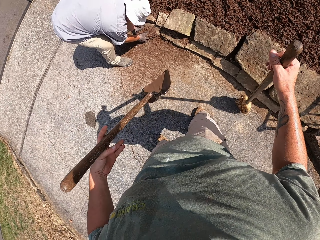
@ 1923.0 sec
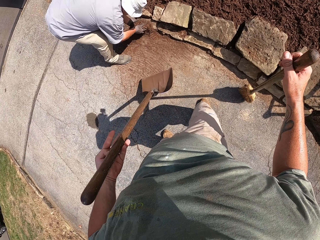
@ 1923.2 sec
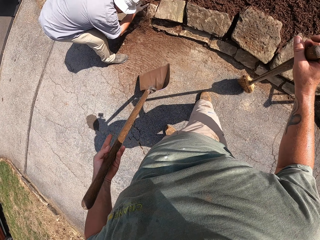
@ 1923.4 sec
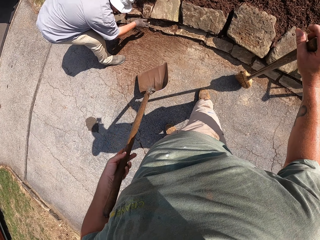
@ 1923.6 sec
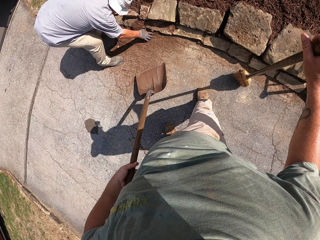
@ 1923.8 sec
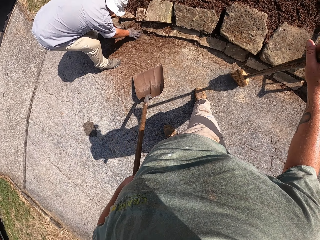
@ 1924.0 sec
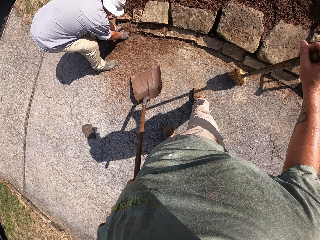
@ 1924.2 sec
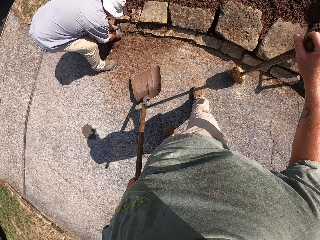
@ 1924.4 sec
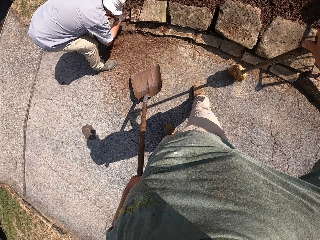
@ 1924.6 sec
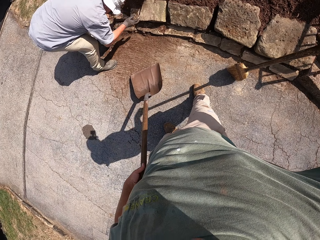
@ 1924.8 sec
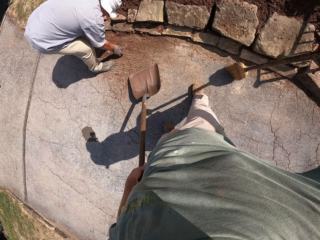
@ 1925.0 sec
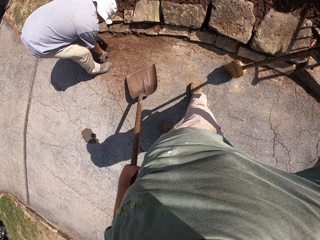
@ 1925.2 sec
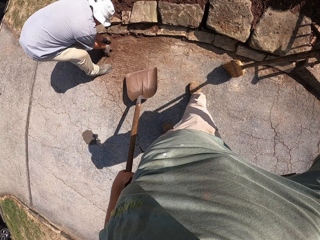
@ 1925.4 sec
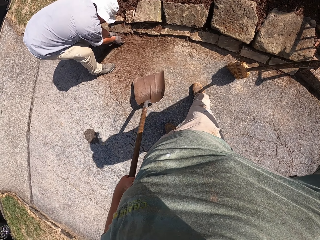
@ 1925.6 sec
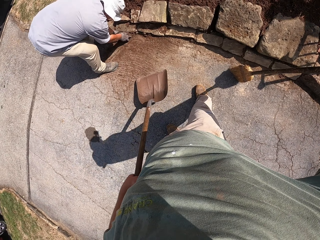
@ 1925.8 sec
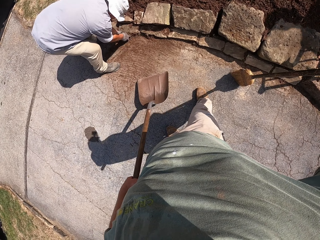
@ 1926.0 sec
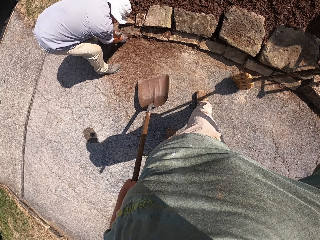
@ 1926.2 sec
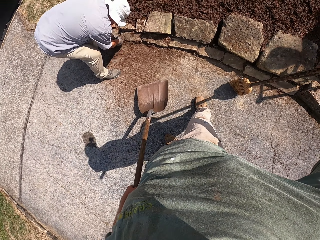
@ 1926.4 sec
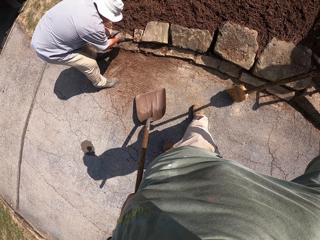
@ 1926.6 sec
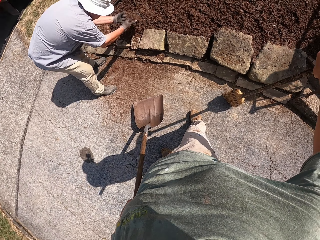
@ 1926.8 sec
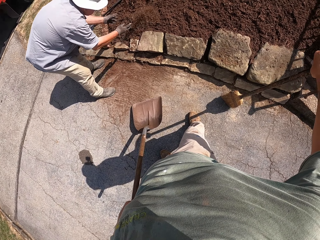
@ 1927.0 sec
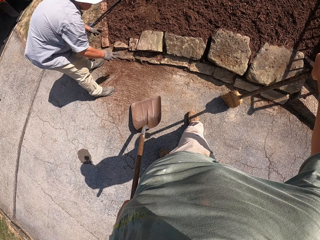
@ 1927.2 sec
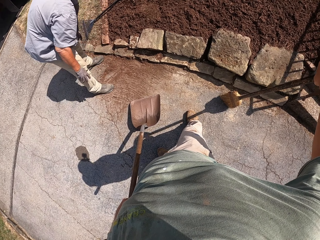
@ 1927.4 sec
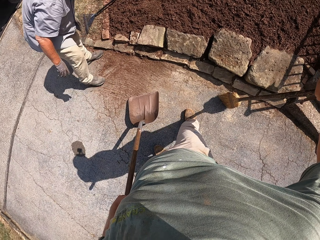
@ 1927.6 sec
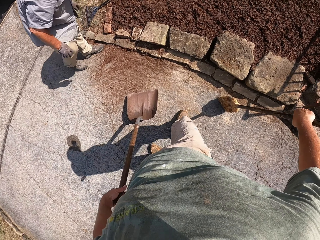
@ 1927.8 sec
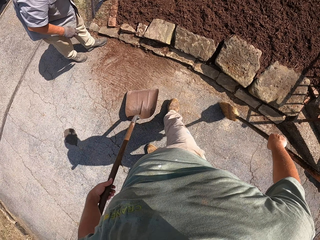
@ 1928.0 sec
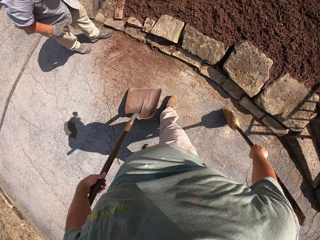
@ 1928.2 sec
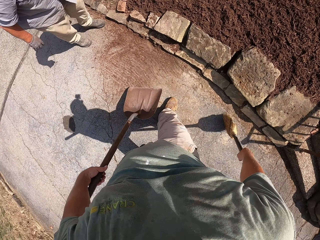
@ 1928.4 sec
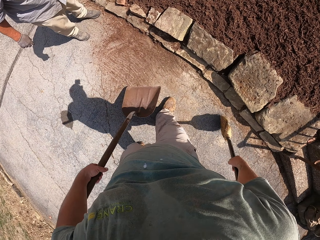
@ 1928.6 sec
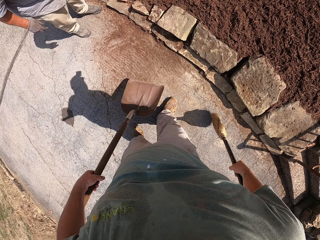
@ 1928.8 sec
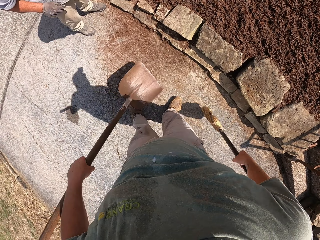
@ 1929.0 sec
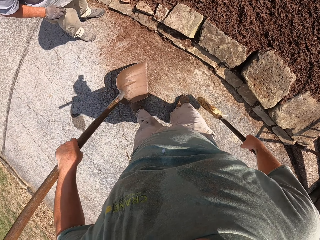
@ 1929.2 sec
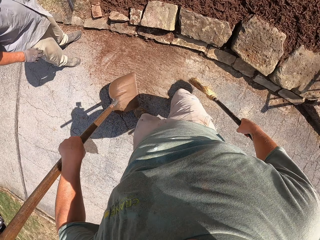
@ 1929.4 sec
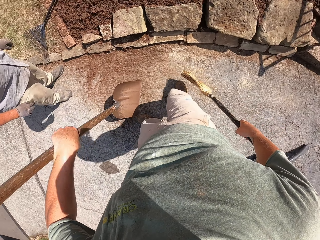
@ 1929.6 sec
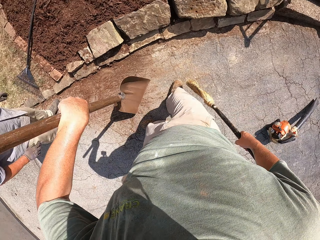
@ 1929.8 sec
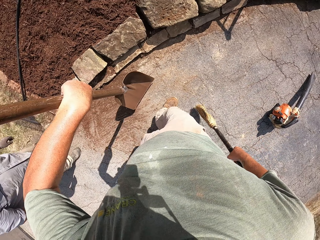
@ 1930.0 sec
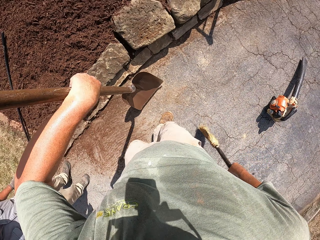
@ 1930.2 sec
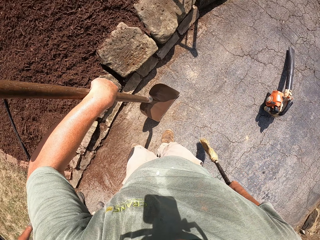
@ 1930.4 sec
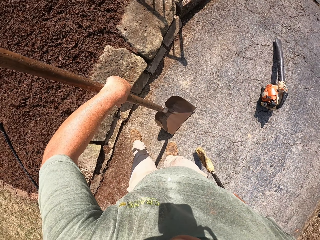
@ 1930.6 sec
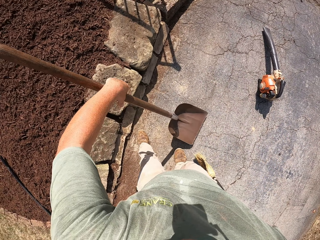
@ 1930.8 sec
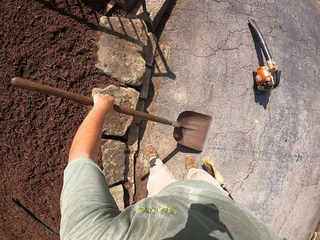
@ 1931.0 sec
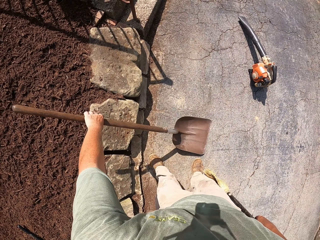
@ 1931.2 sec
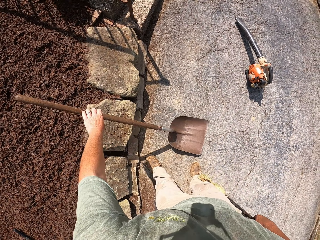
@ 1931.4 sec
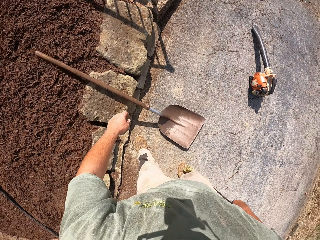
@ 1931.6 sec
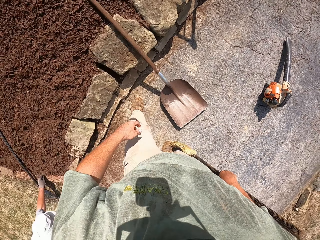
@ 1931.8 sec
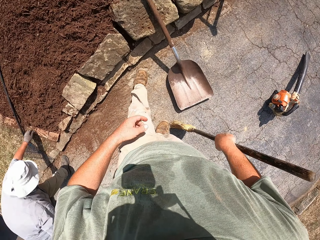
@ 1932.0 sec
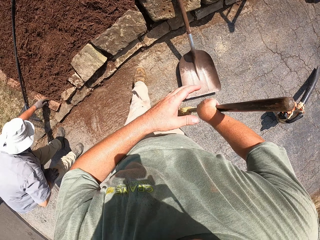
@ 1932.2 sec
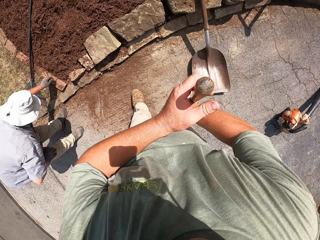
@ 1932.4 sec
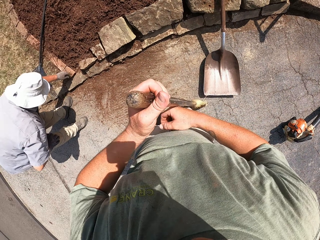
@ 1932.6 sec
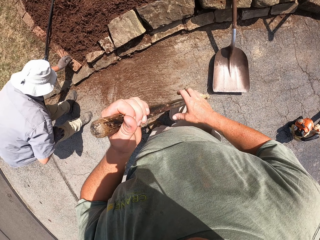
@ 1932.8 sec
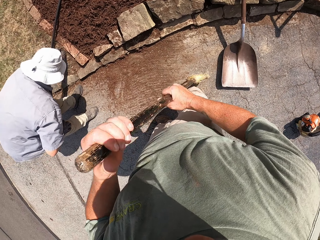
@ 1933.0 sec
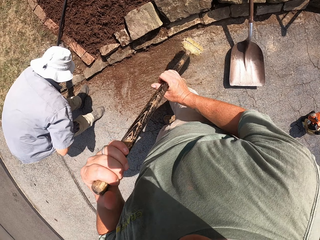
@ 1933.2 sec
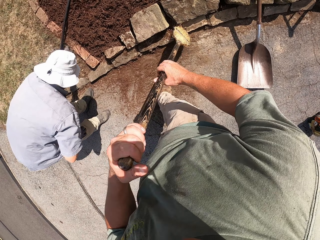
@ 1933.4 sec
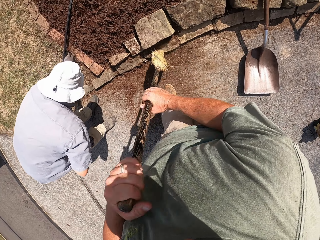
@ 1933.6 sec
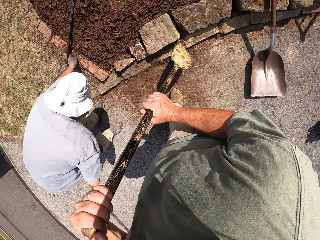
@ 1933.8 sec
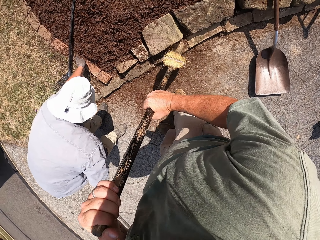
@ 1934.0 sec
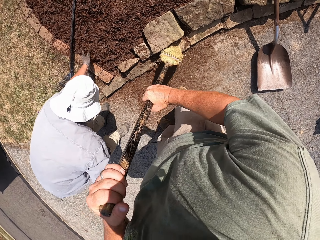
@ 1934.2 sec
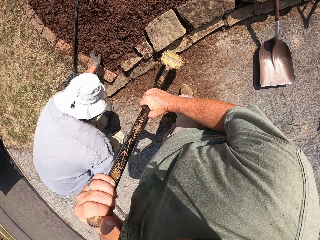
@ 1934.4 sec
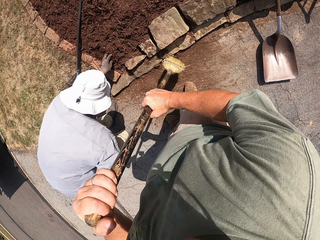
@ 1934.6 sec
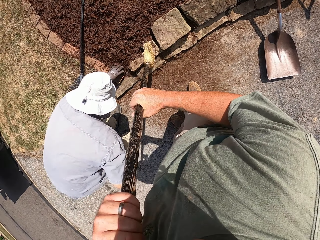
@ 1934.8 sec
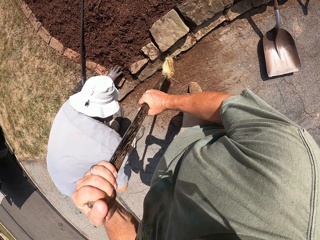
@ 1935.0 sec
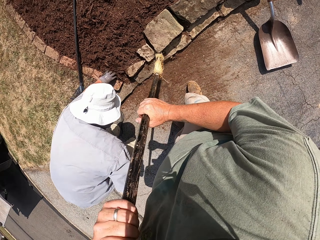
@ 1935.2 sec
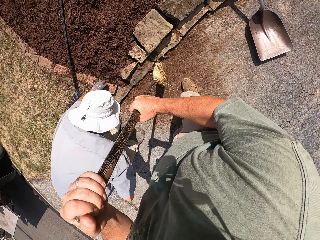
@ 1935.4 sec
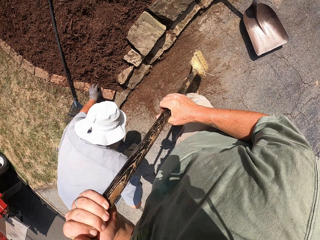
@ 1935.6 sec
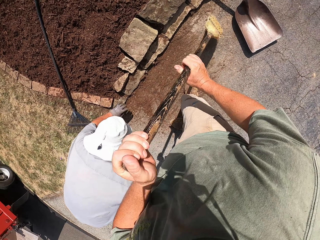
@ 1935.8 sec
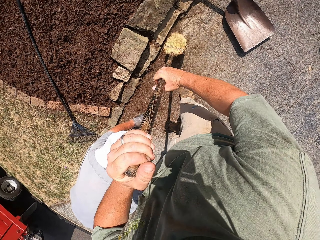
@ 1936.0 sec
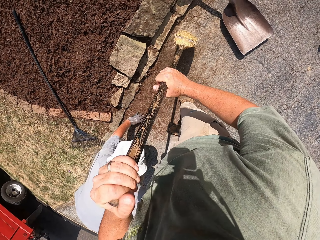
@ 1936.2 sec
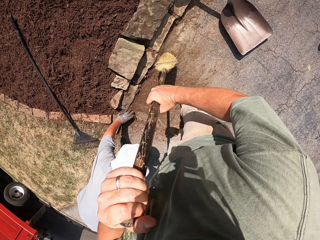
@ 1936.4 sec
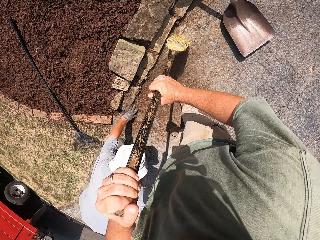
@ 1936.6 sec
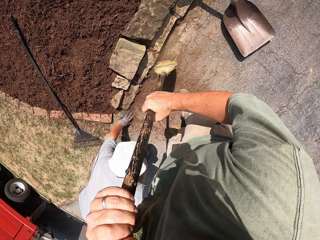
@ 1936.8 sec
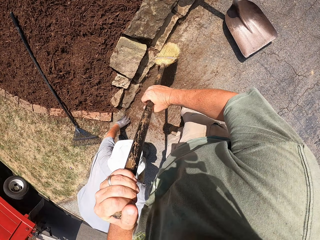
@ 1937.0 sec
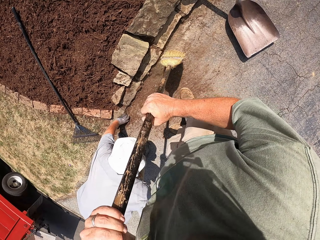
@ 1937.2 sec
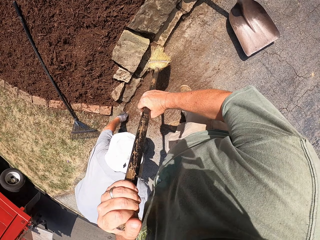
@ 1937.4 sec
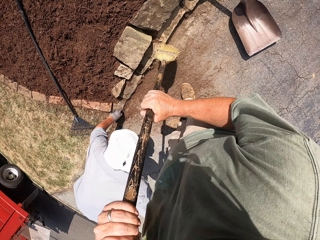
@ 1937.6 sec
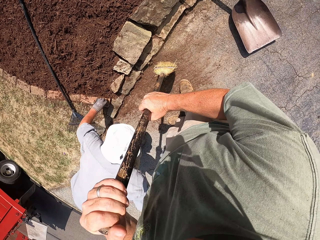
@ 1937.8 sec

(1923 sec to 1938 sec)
A man pours the soils on top of the rest of the soil. The camera wearer ditches the shovel. They sweep sand on the ground with the broom.

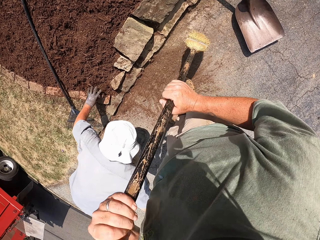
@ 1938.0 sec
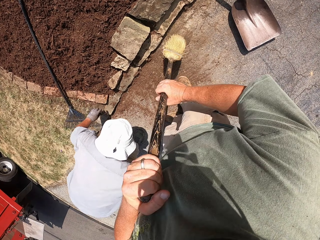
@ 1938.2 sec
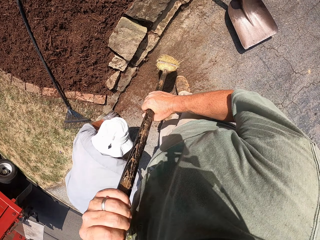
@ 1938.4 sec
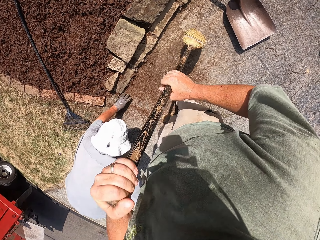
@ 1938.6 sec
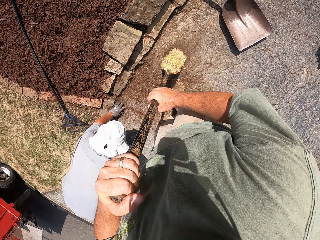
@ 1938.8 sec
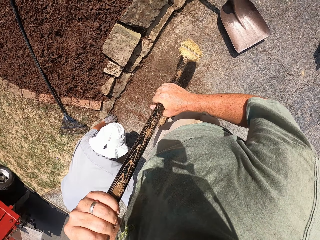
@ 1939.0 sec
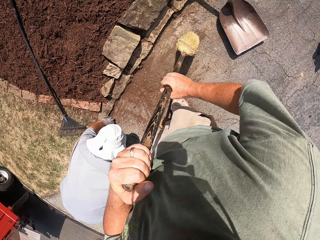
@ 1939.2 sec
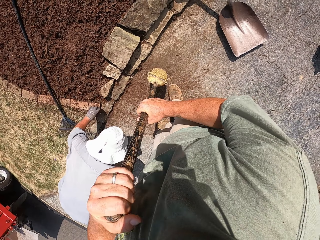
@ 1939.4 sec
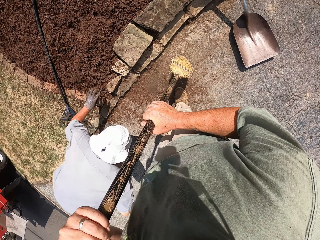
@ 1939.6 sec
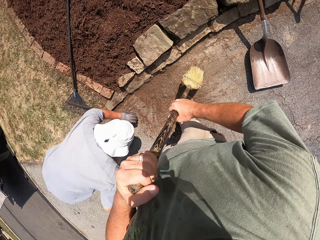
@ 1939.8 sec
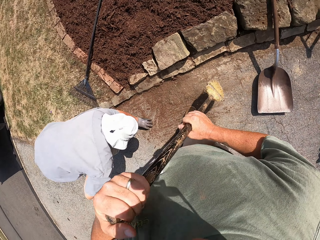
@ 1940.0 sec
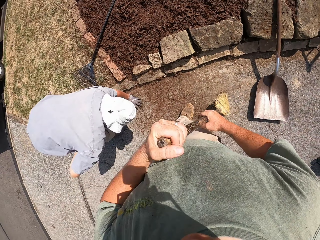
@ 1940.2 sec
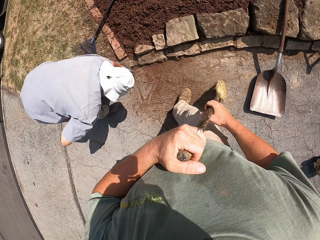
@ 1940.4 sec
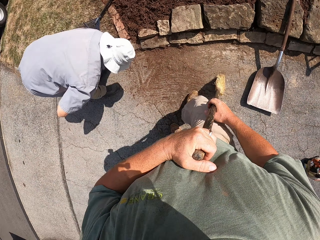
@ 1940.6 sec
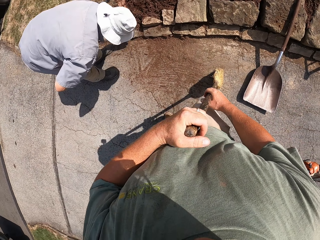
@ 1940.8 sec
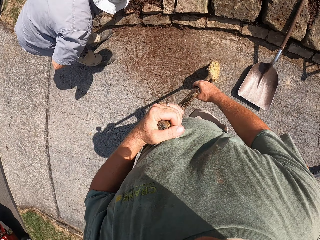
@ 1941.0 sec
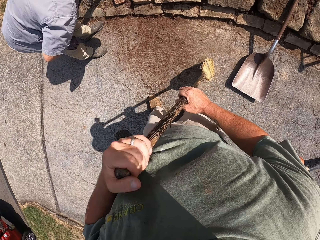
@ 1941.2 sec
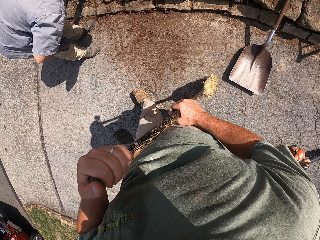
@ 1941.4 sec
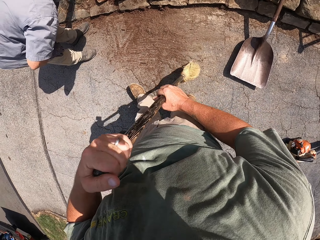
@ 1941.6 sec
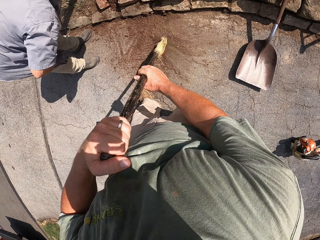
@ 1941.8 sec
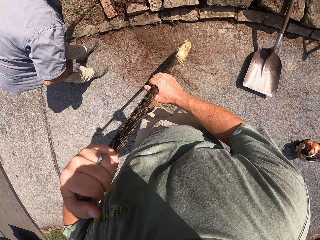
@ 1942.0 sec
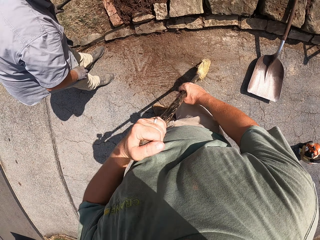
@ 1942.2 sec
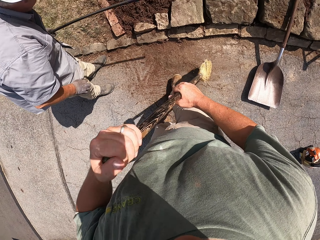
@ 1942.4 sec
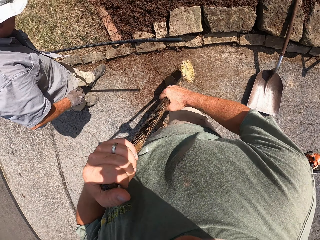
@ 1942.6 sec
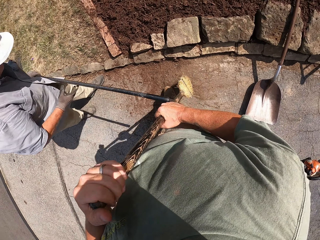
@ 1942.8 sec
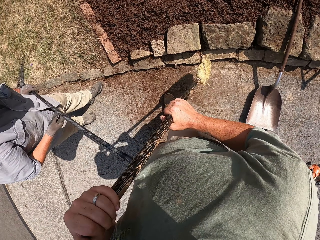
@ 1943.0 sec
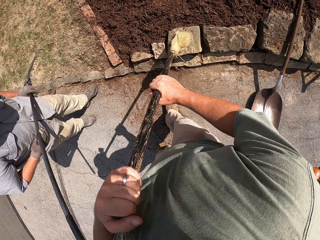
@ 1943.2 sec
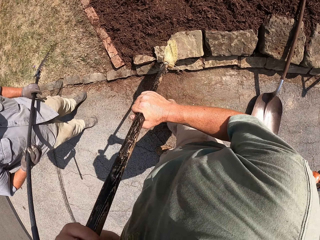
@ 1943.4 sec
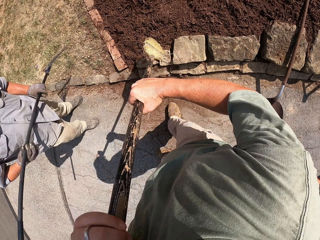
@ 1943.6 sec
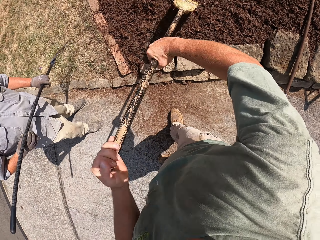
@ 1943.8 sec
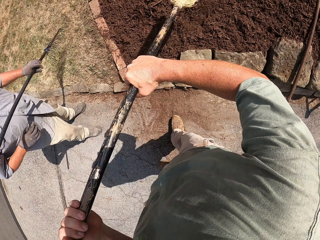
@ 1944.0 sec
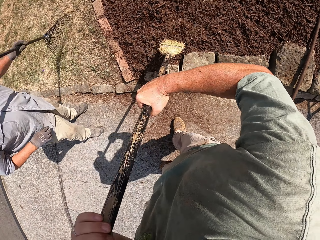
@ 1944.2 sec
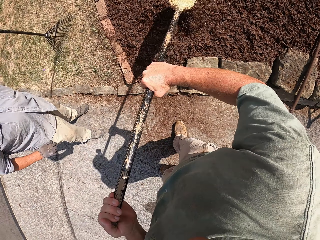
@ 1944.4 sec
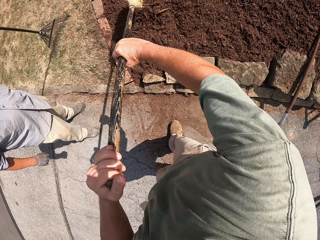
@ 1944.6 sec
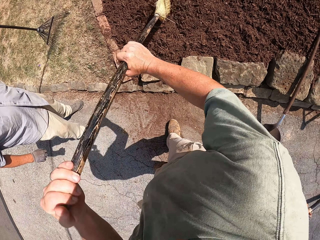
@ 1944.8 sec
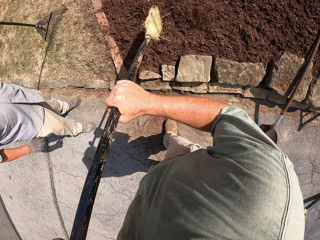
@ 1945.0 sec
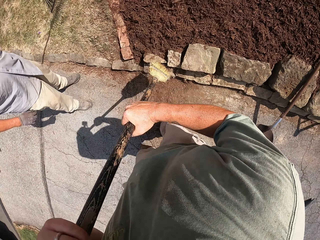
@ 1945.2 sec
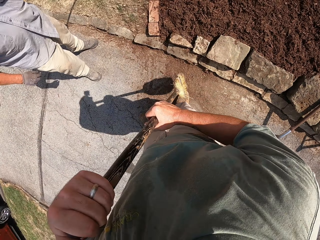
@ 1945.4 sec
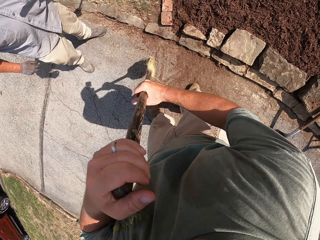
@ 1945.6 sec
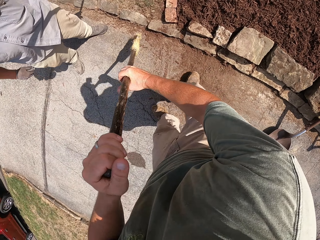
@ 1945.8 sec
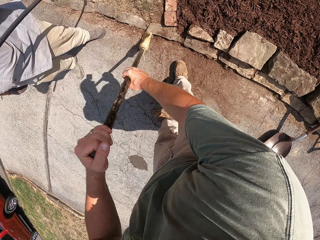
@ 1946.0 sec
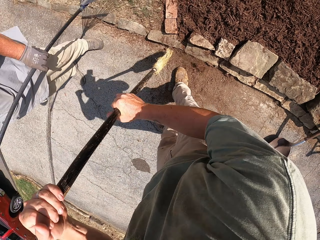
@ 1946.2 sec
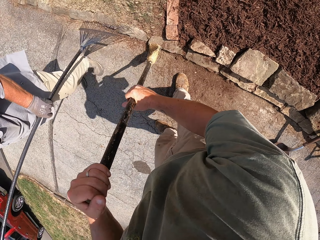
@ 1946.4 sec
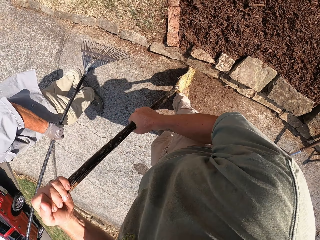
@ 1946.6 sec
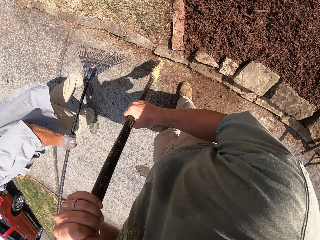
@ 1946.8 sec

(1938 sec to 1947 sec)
A man picks up the rake. The camera wearer levels the soils with the broom.
